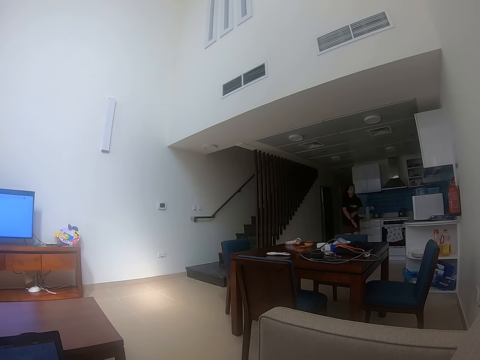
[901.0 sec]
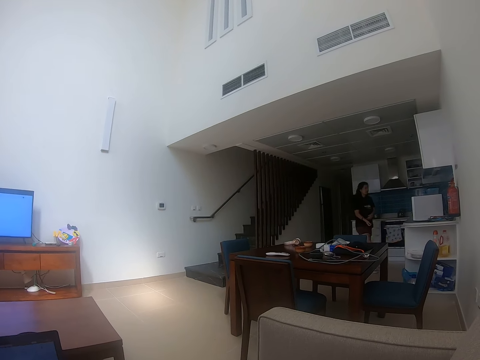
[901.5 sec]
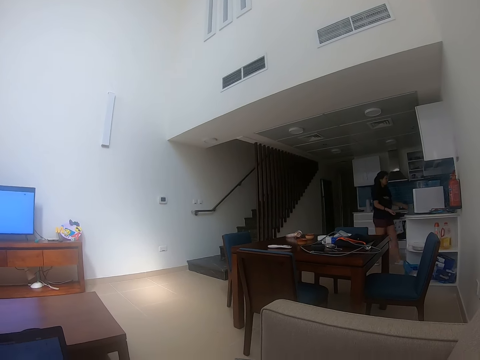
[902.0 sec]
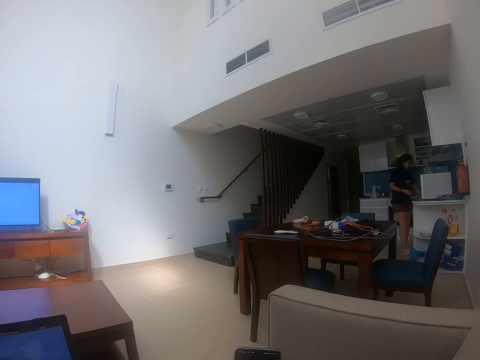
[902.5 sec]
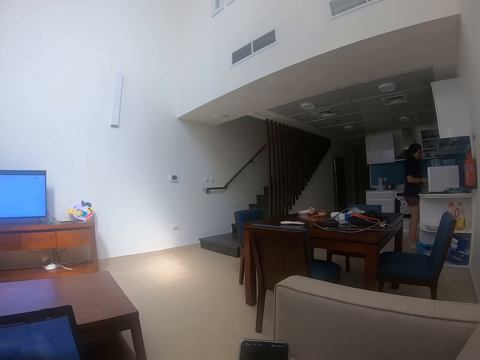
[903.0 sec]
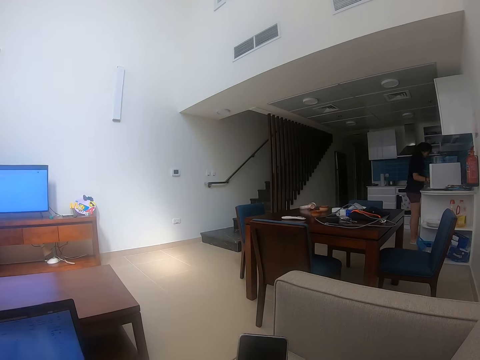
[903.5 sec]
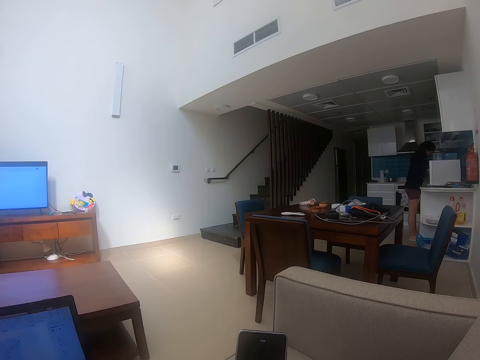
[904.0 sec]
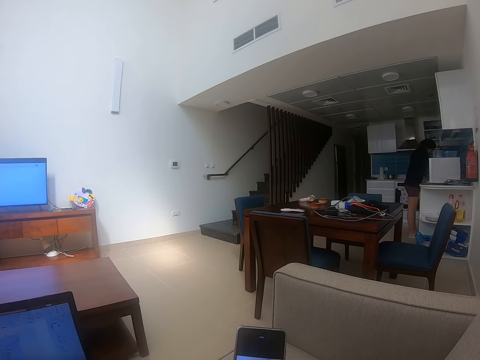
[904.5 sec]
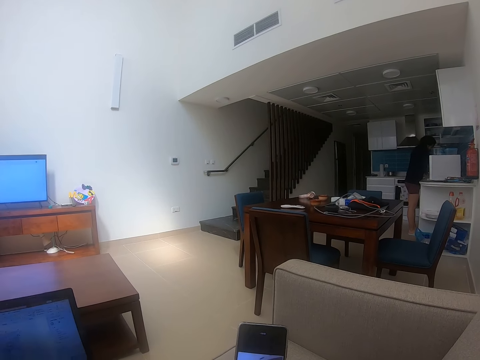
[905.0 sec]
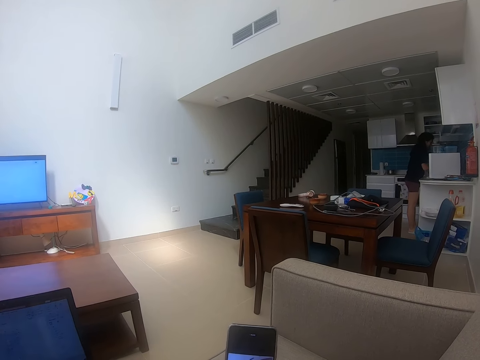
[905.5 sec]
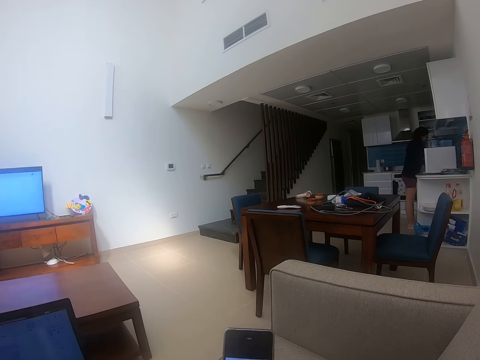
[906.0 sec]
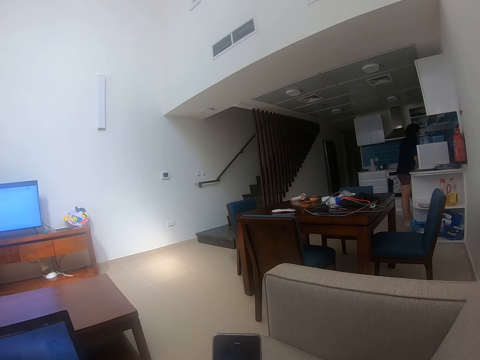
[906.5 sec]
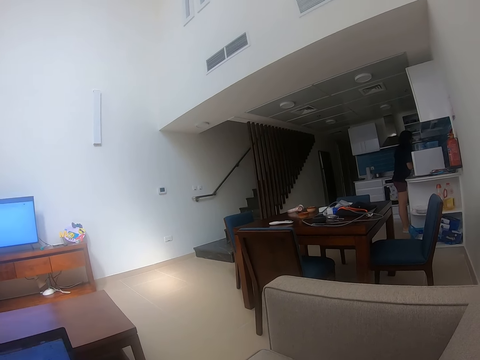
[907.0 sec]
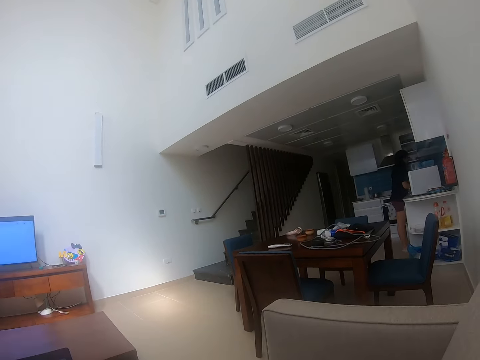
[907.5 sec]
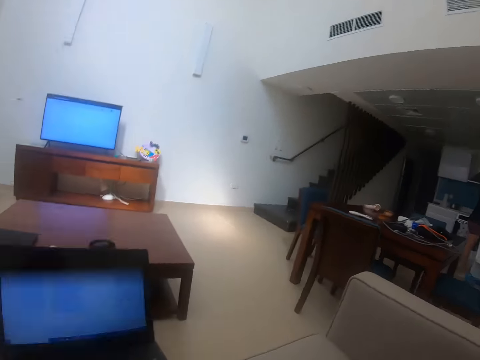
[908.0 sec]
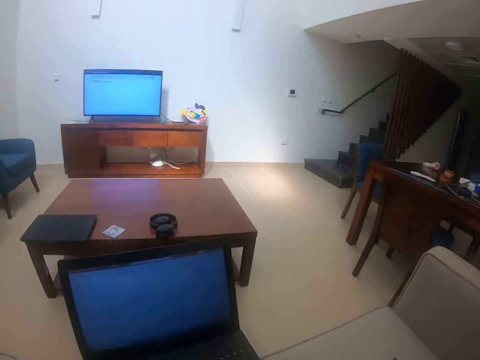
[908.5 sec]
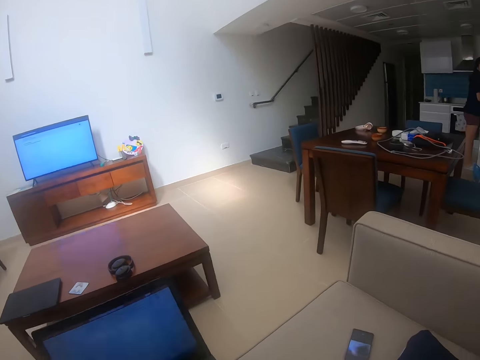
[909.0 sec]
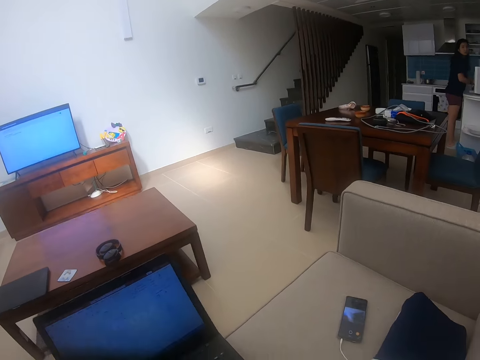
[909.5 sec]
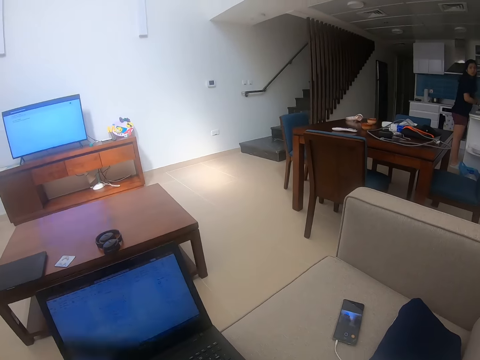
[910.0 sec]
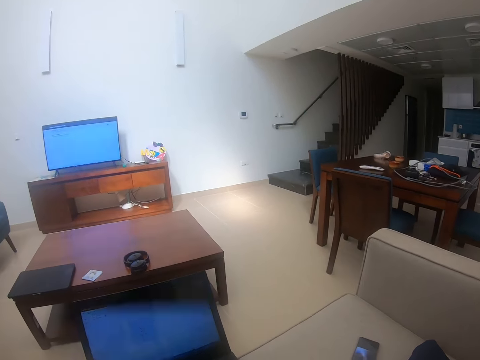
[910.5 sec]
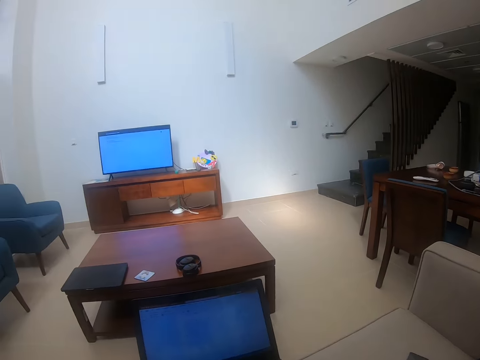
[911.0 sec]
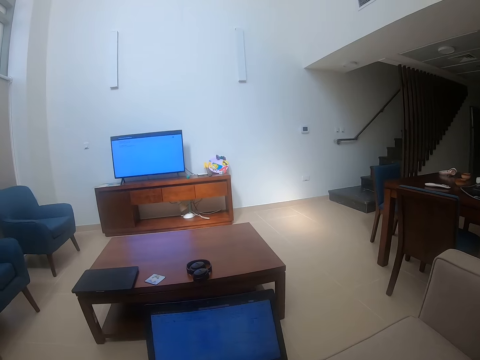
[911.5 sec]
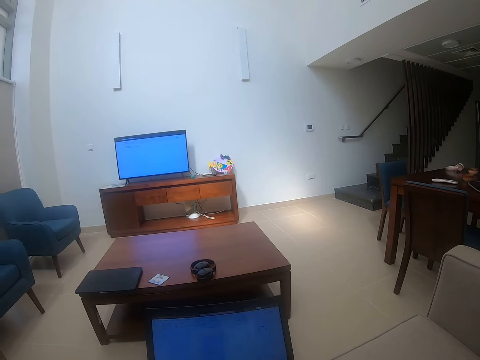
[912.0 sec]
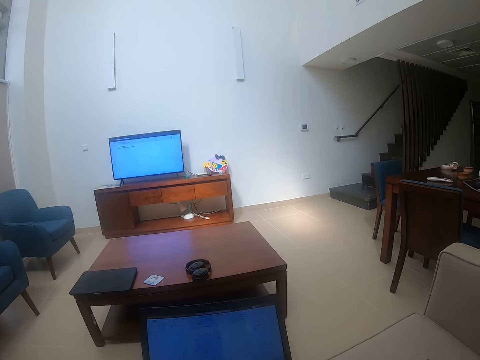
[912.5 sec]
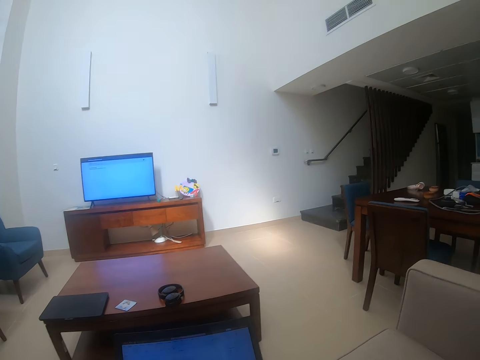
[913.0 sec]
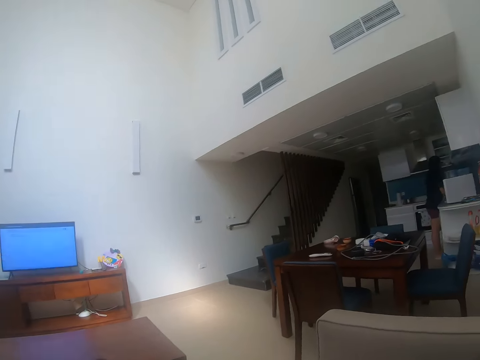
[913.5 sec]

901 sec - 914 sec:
A person walks out of the kitchen. The person stands near a table near the kitchen area. The camera wearer looks around the room. They touch the phone.

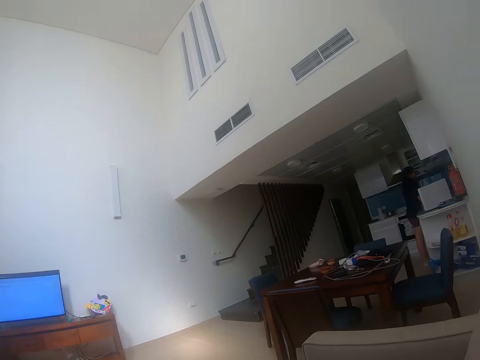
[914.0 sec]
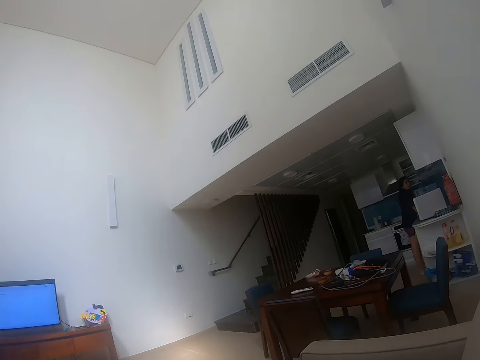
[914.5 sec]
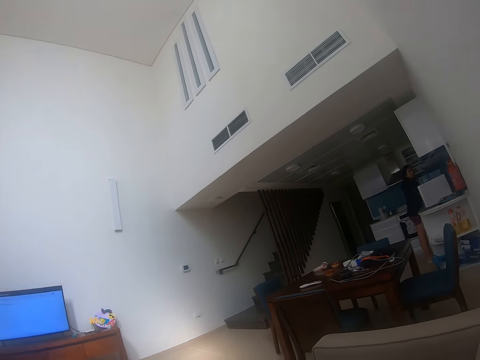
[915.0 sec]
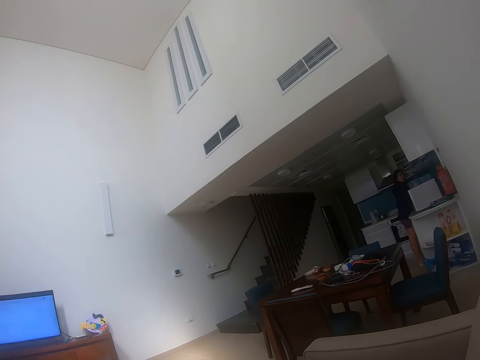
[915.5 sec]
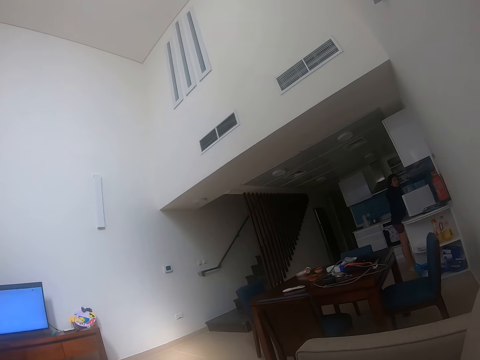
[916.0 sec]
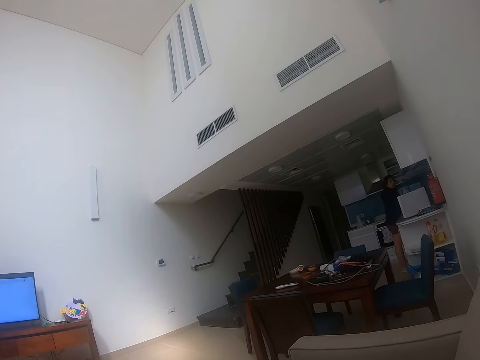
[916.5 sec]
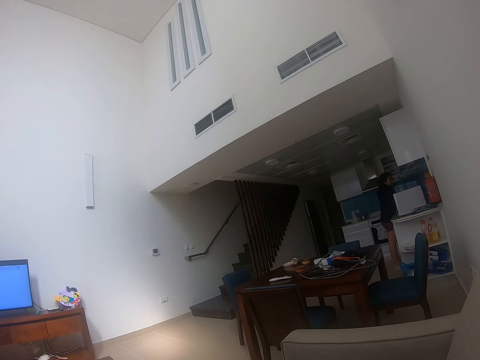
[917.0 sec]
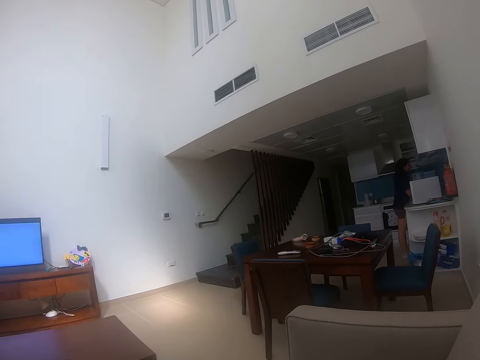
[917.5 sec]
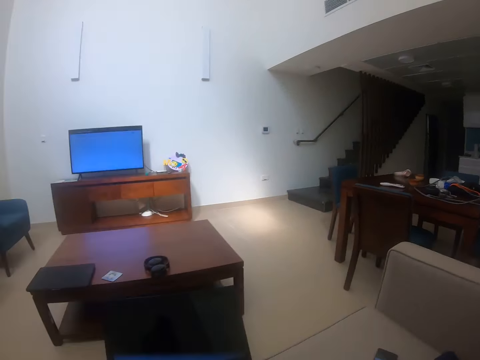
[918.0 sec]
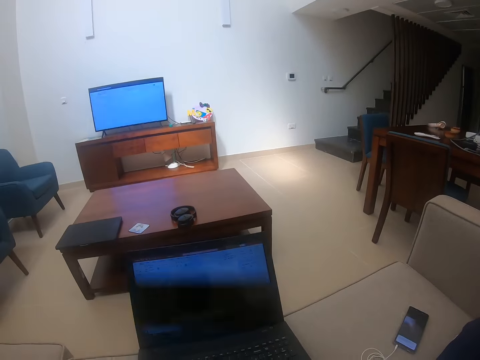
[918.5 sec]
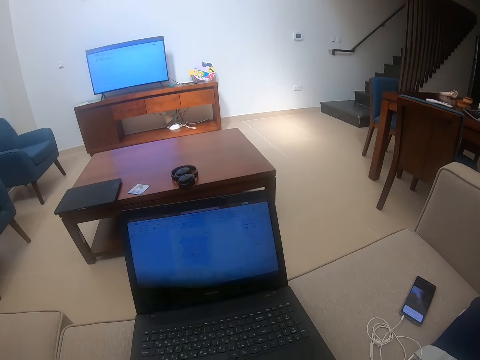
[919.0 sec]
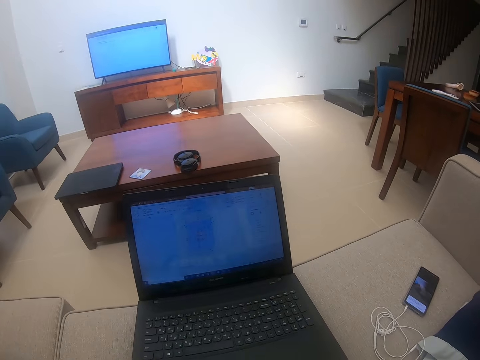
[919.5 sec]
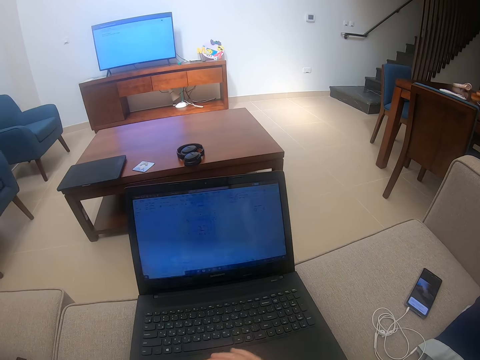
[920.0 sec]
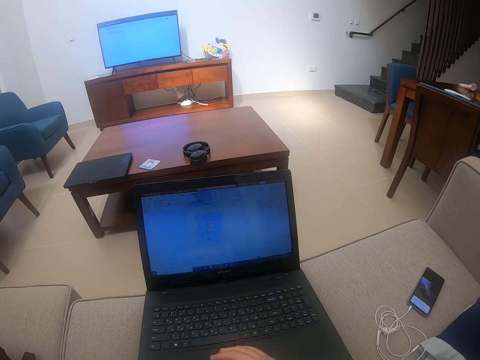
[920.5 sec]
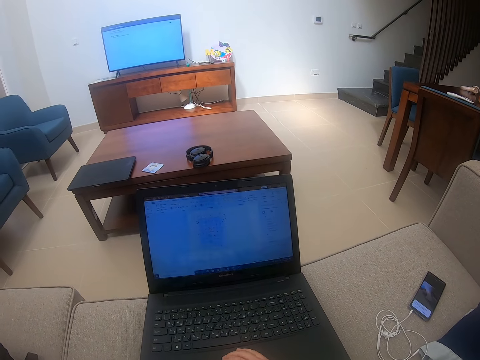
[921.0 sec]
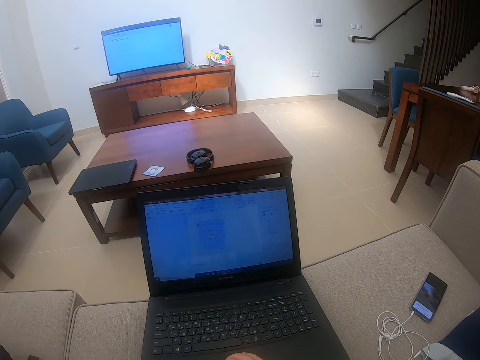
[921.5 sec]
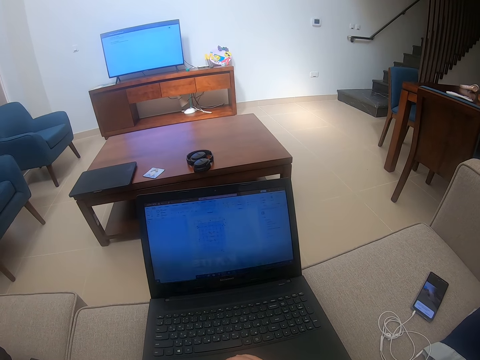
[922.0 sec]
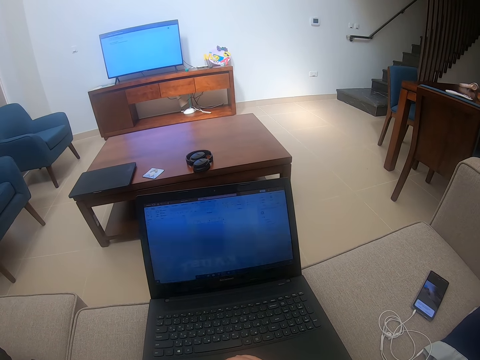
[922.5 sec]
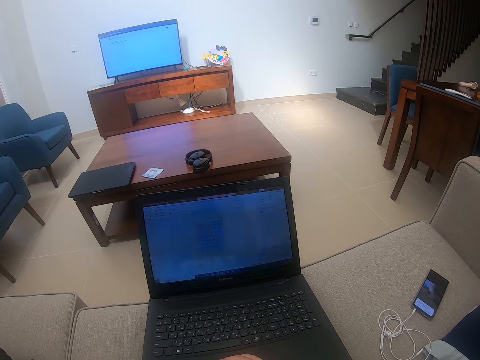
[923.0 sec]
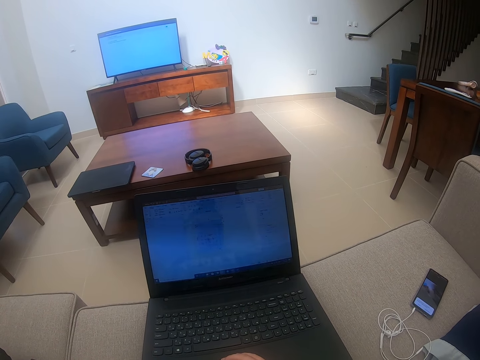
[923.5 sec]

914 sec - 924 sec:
The camera wearer watches the background. They scroll on the laptop.

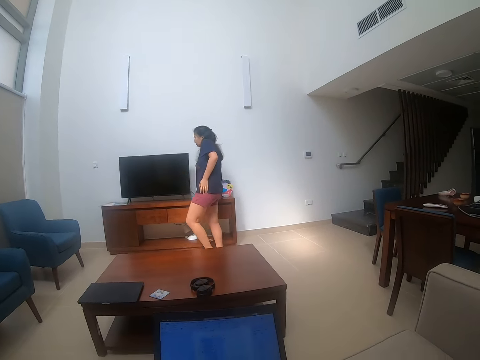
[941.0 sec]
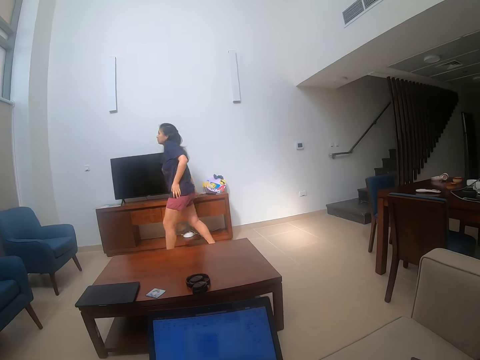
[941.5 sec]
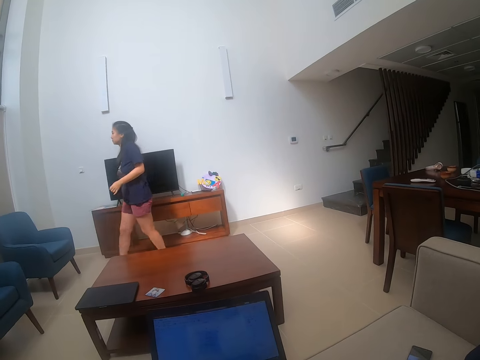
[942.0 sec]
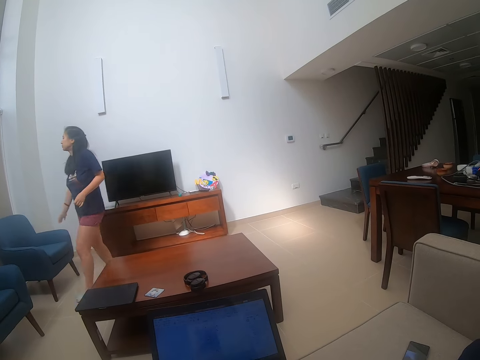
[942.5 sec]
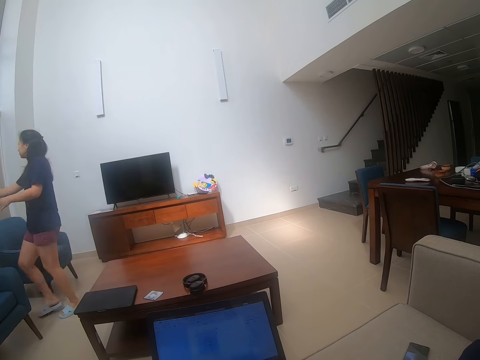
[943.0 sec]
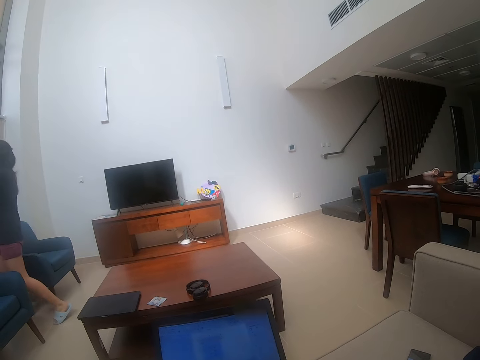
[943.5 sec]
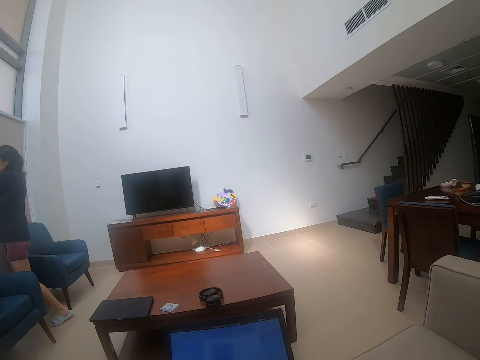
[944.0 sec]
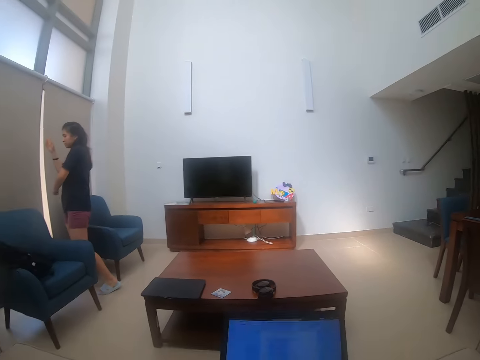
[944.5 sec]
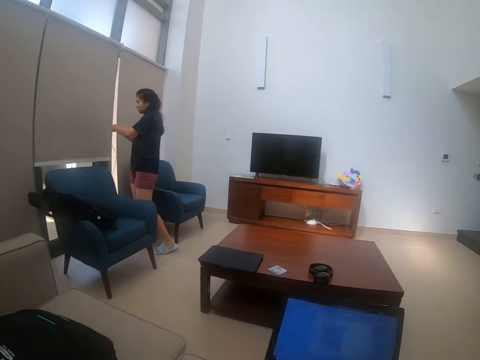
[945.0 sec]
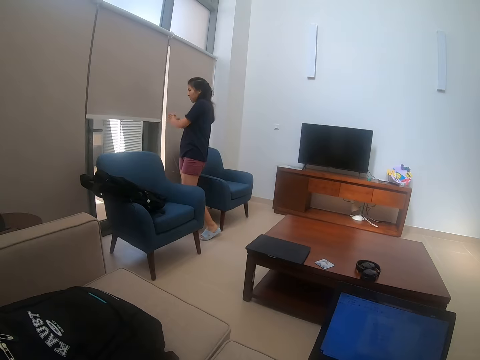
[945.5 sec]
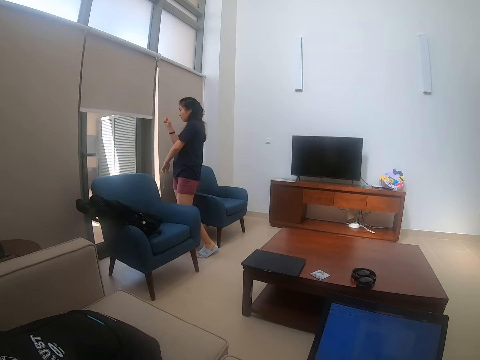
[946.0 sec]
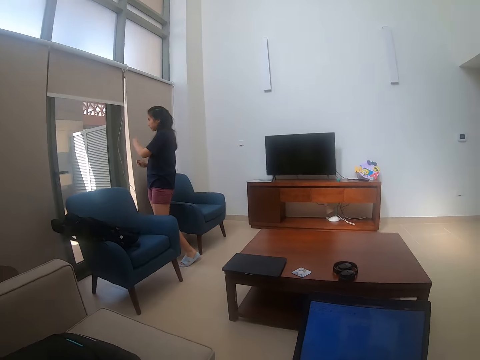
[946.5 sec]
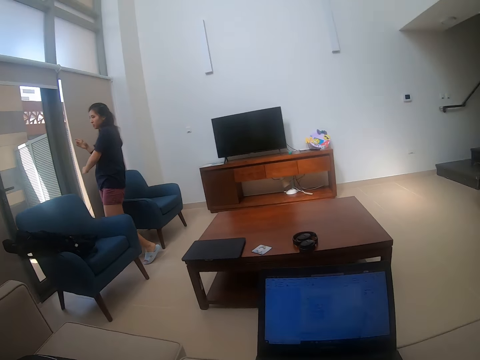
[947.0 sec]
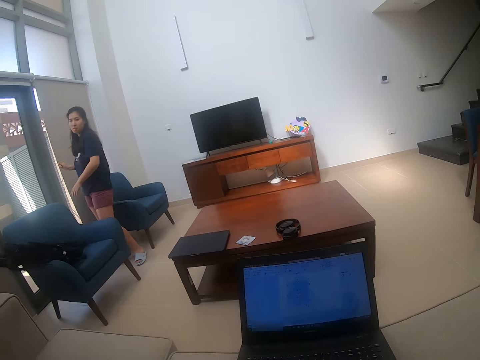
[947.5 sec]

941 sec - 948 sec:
A person switches off the television. The person opens the window curtain.
